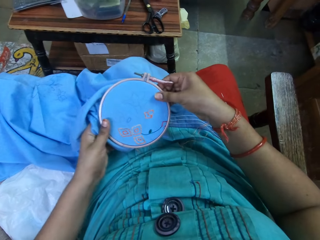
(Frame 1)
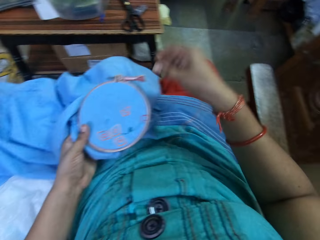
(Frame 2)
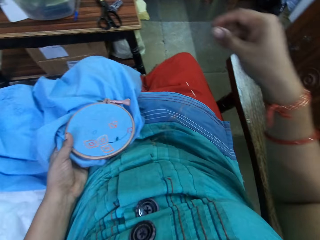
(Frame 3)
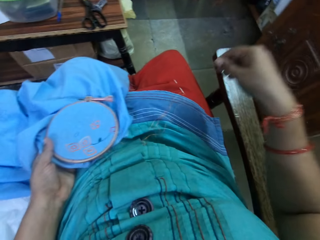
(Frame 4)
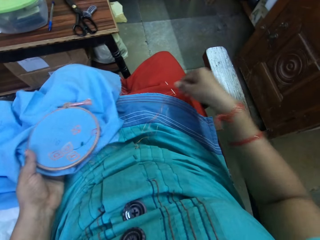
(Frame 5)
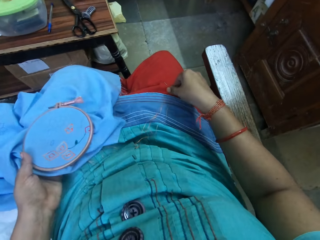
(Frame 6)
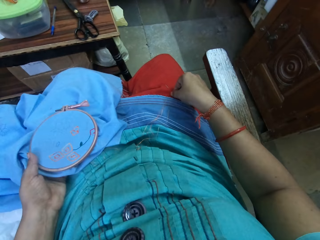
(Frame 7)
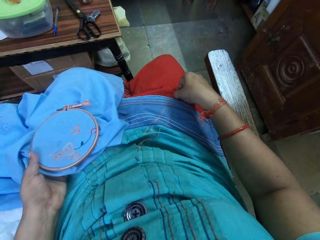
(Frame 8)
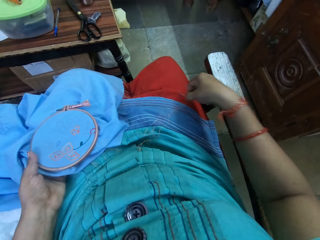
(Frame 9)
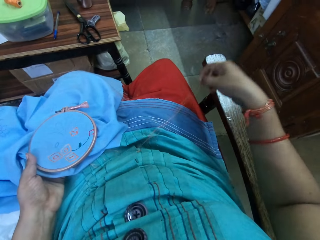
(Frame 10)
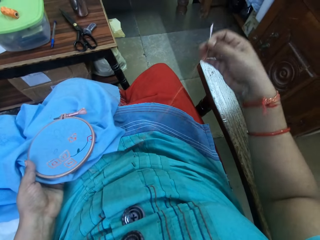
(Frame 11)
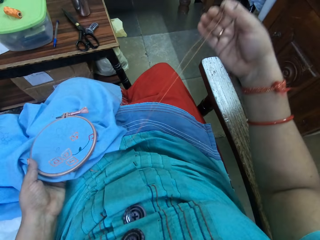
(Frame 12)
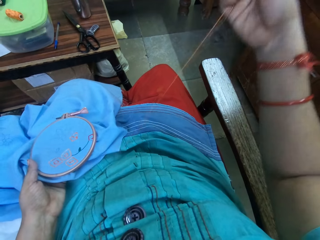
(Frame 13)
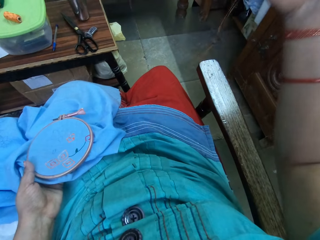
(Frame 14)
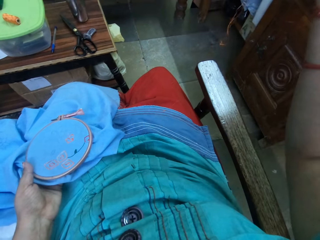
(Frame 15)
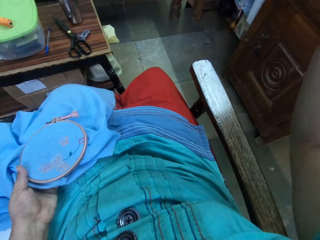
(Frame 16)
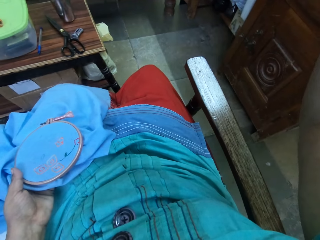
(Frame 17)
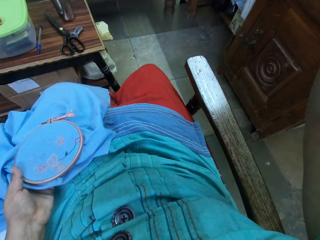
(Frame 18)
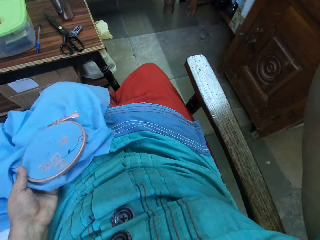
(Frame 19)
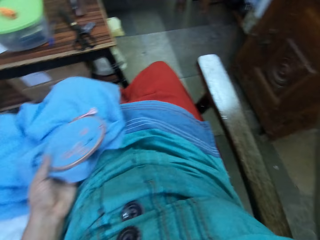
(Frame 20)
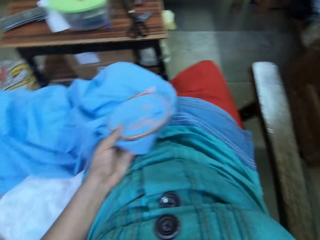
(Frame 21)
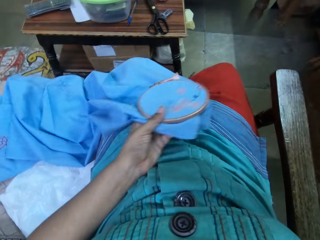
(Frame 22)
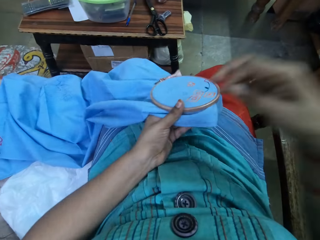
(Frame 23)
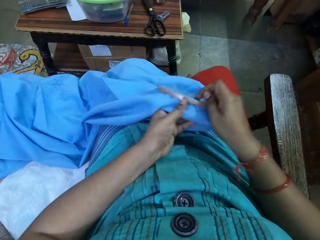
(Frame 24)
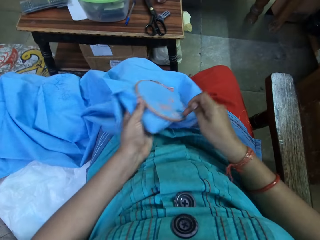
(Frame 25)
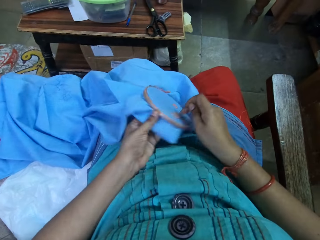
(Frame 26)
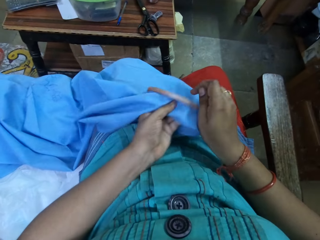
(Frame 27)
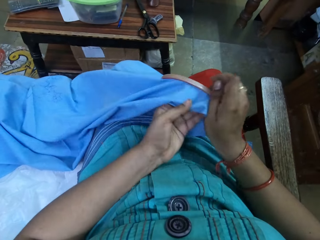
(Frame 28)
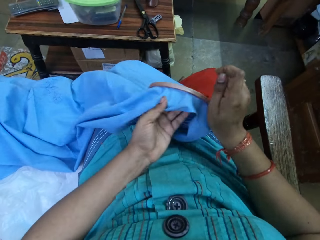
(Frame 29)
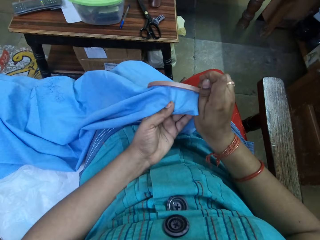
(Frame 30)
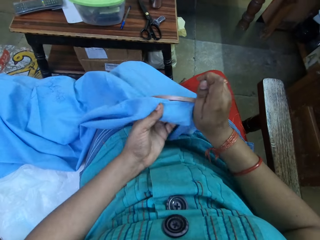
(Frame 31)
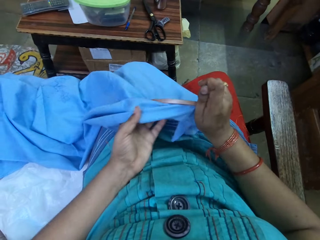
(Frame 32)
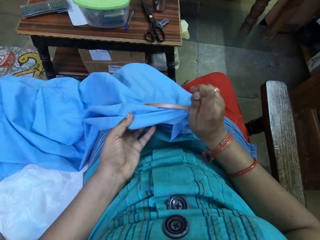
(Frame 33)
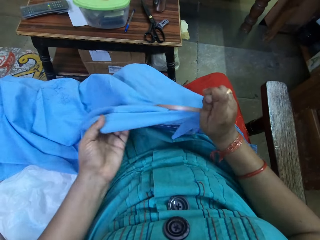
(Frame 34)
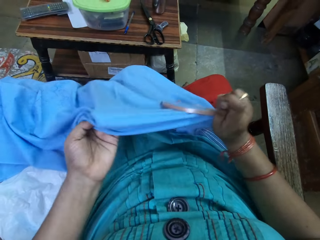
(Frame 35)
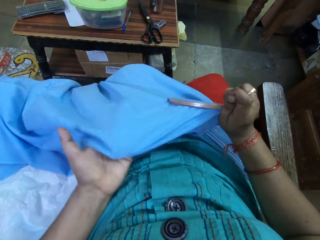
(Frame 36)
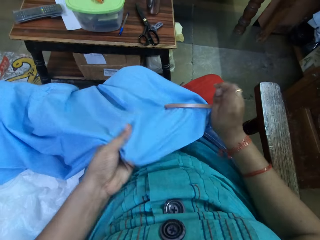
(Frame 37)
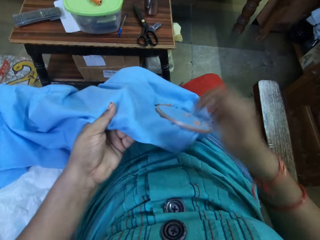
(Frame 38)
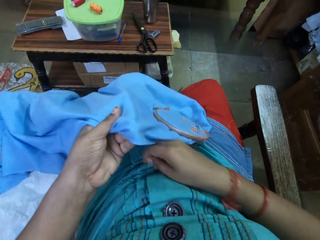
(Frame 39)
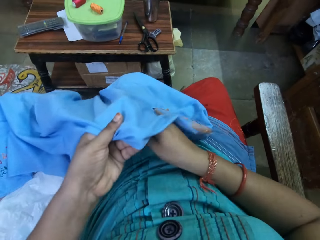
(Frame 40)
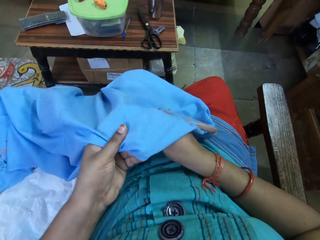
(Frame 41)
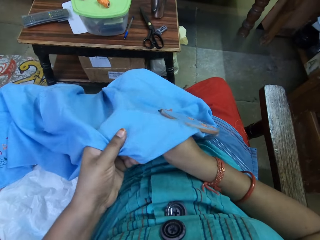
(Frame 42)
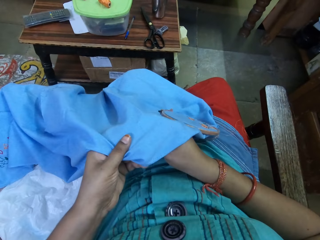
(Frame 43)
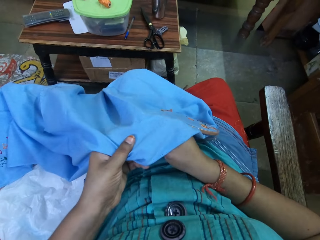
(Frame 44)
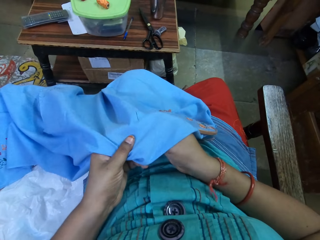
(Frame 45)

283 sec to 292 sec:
The camera wearer picks up the needle. They pull up thread. They adjust the cloth or material. They hold the material with the right hand. They hold the material with the left hand. They sew.

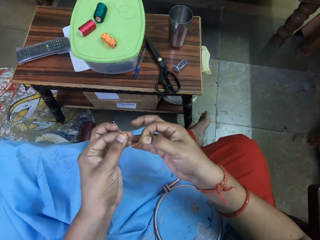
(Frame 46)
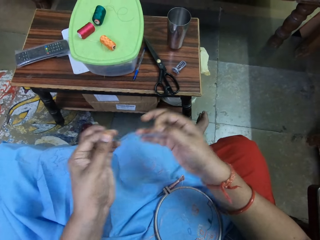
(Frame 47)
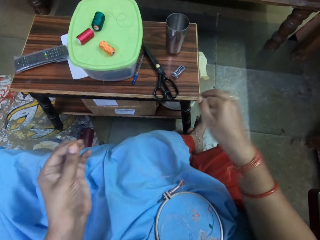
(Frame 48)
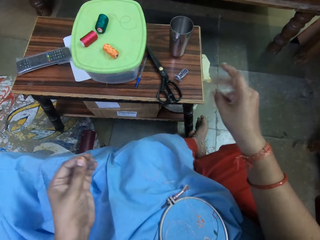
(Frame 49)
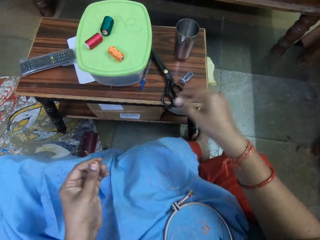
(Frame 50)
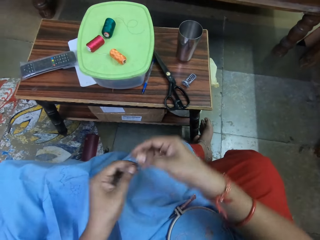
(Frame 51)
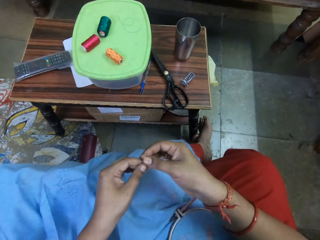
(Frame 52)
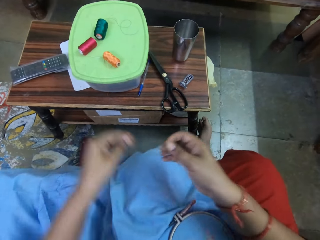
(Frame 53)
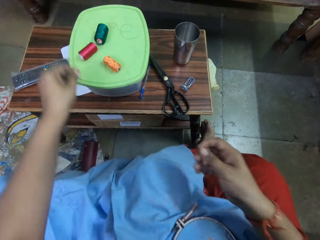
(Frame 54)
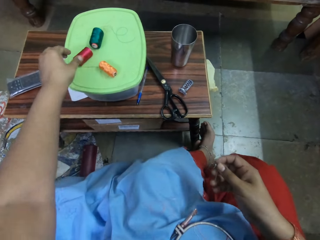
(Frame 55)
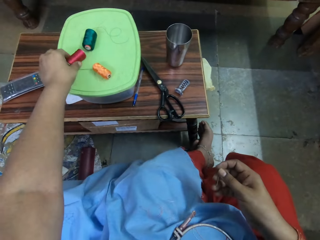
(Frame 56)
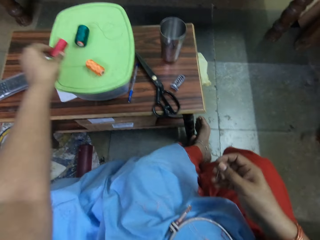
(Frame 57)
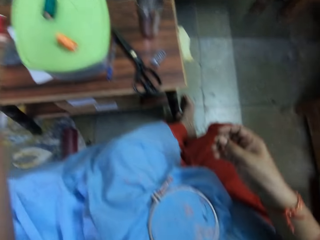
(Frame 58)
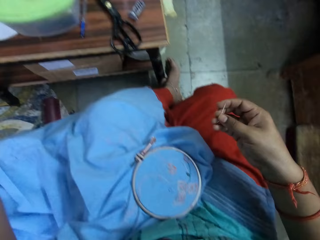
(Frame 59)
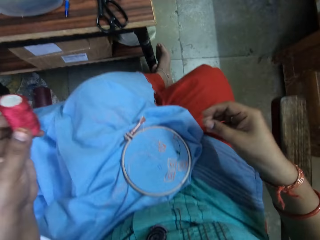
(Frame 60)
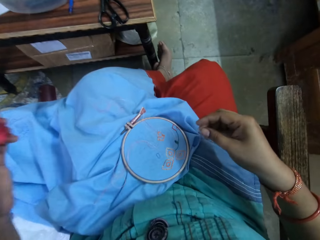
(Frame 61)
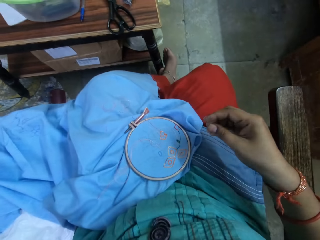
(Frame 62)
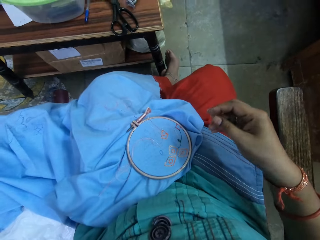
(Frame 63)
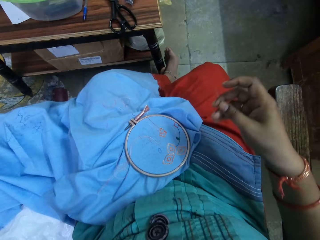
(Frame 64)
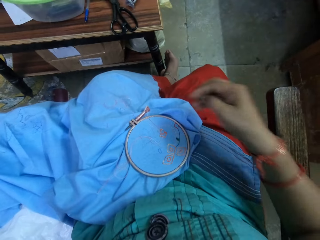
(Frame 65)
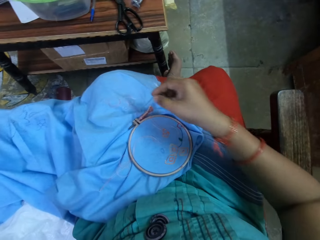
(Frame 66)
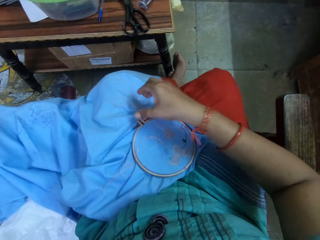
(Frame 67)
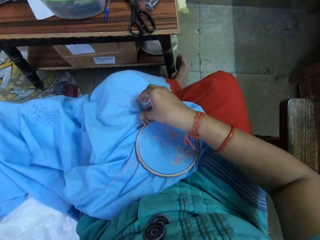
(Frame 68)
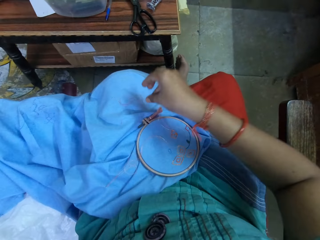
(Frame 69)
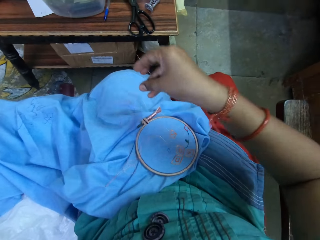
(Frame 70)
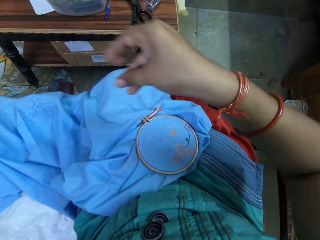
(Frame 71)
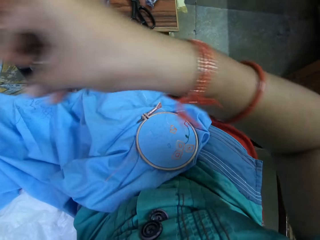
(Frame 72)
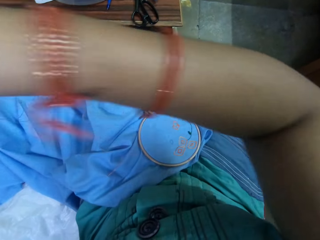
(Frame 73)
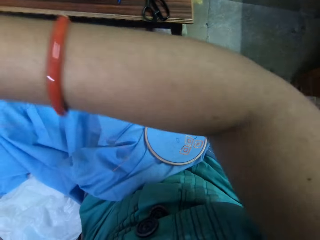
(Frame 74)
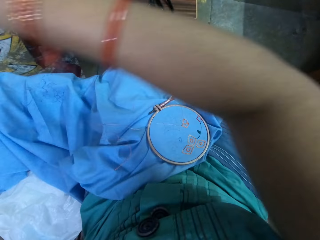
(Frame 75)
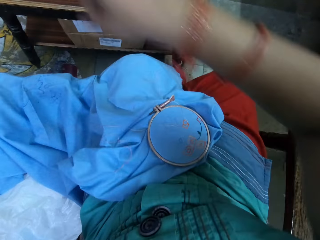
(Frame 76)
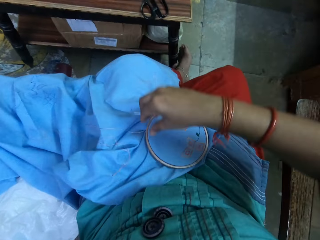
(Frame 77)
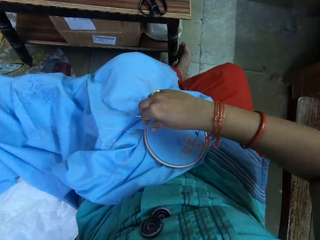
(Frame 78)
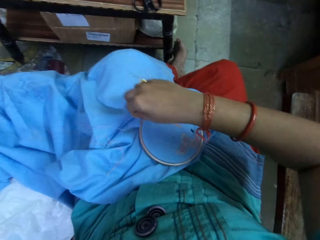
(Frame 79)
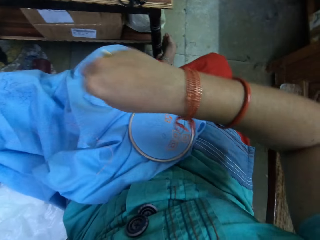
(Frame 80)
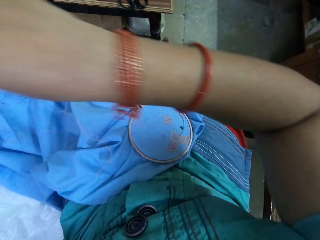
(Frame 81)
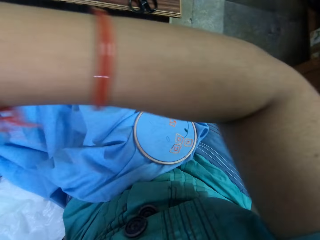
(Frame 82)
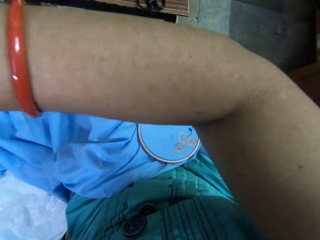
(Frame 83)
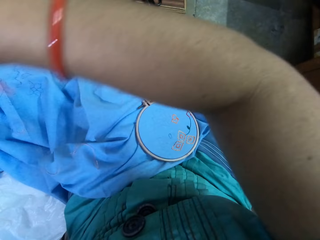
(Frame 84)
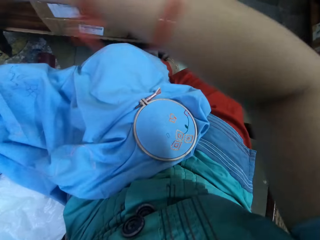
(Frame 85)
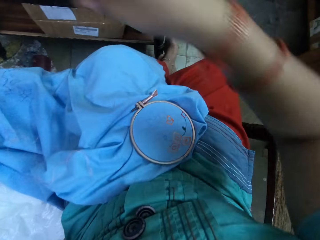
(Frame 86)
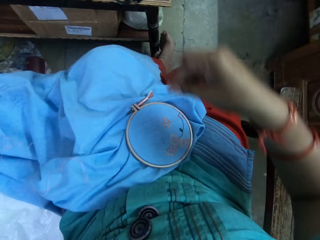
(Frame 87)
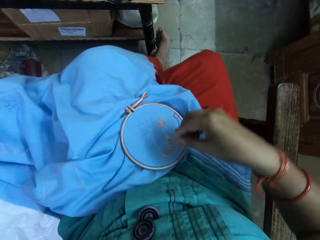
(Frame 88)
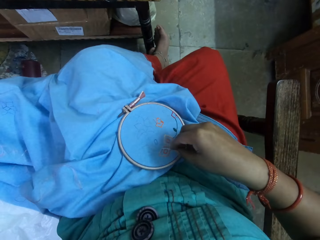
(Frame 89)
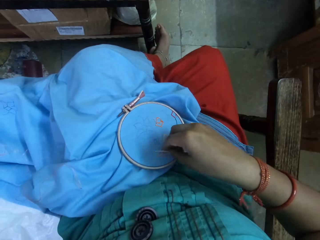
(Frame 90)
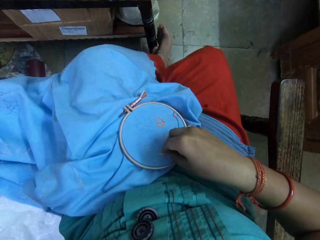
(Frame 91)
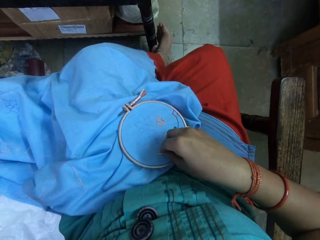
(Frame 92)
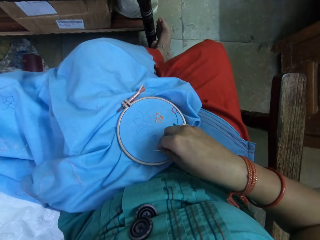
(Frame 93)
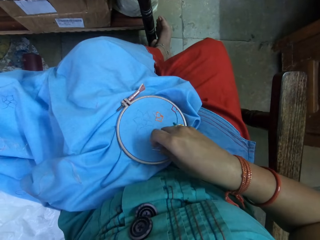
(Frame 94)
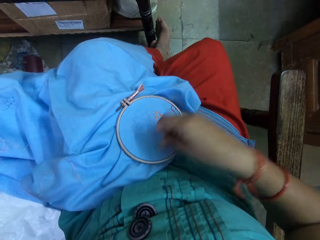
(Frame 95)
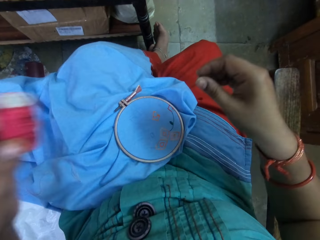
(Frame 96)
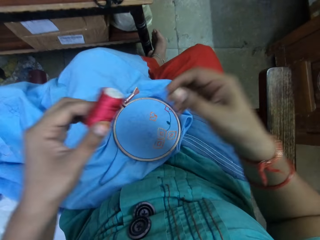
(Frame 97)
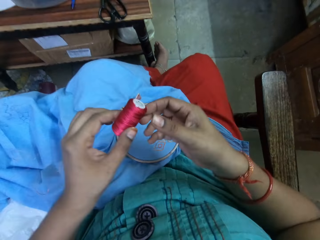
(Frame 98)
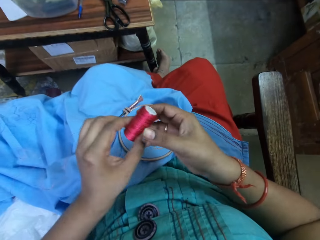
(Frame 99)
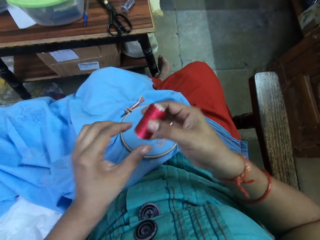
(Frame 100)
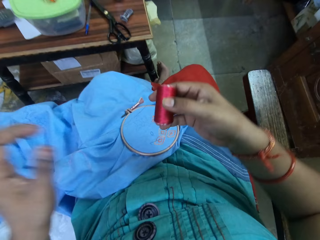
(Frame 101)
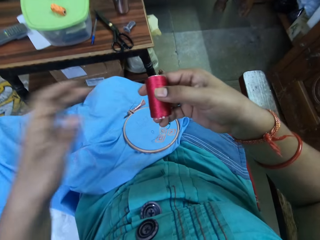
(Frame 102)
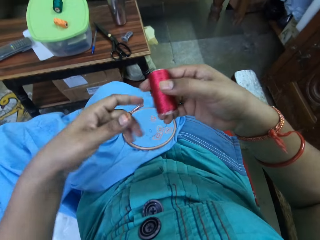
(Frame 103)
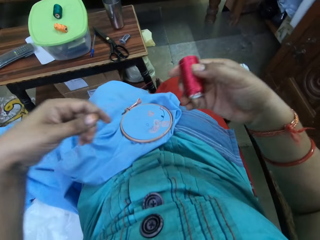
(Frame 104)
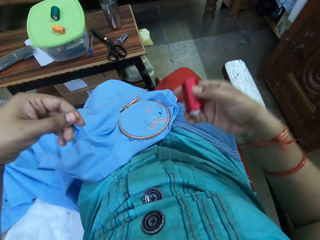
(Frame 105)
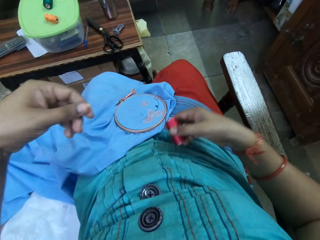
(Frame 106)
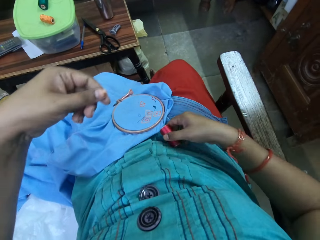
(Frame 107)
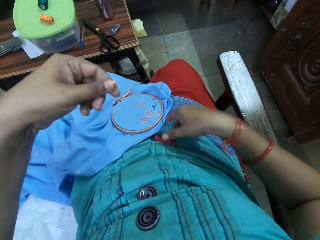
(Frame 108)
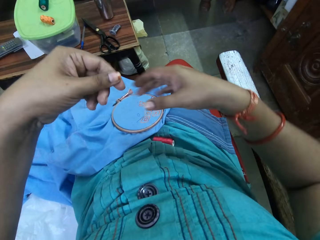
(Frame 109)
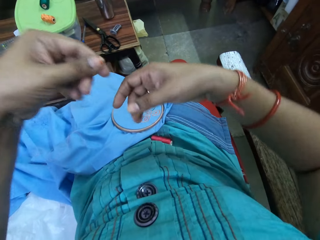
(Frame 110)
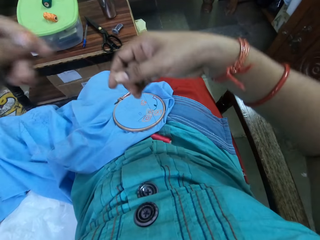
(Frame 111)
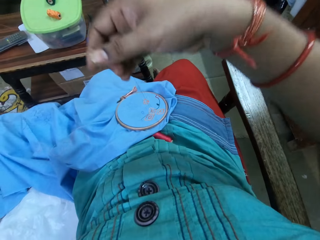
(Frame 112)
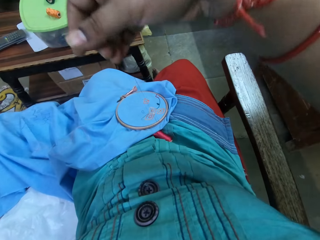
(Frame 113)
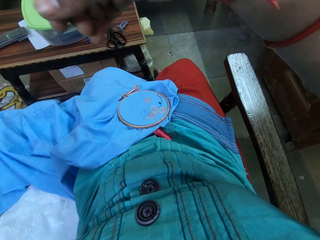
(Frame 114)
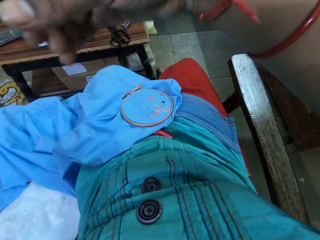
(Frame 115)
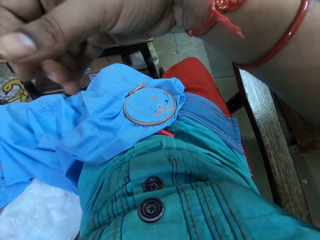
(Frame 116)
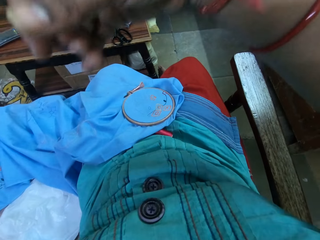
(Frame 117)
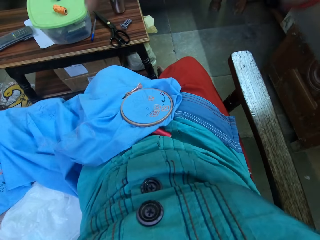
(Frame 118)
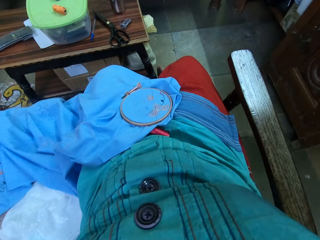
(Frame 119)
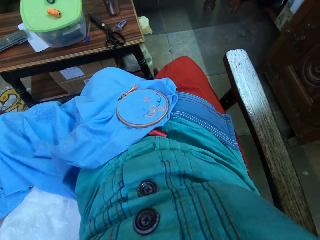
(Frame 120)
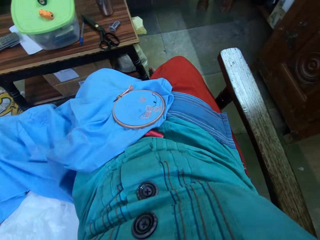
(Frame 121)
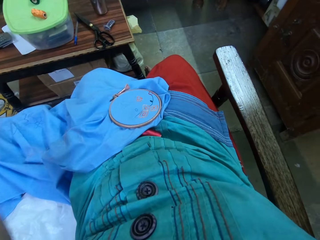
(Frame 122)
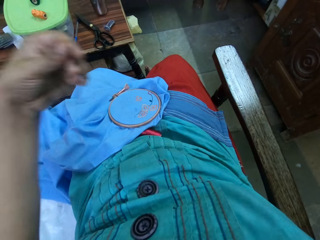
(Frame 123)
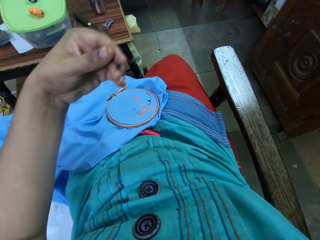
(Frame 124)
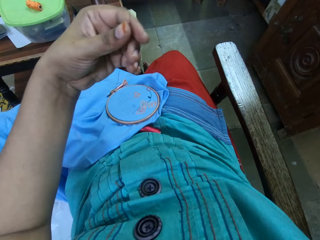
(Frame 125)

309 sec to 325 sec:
The camera wearer throws thread. They hold the needle with the right hand. They pick up a roll of thread. They touch the material. They put the thread aside. They pull the thread. They insert the needle on the cloth. They hold the thread with the right hand. They pull out a thread from the thread roll. They place the roll of thread on the cloth. They pull the thread.
